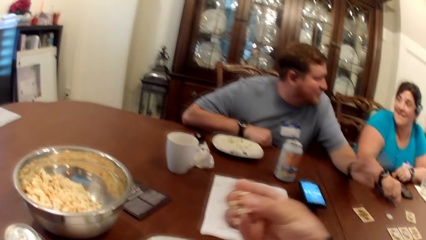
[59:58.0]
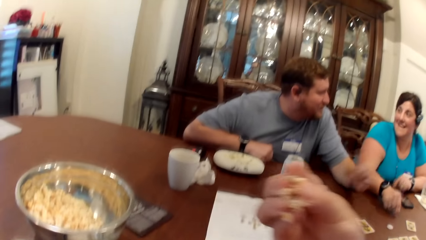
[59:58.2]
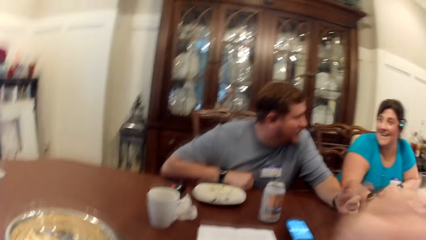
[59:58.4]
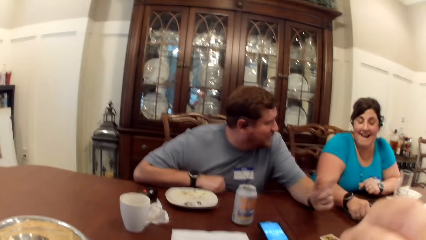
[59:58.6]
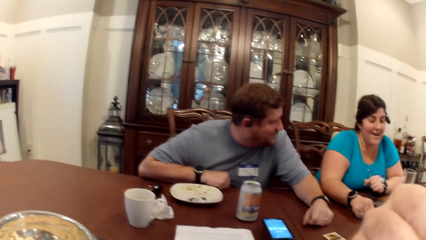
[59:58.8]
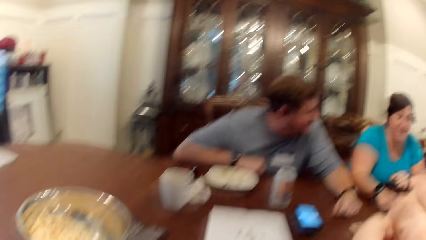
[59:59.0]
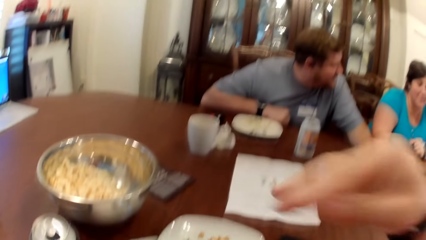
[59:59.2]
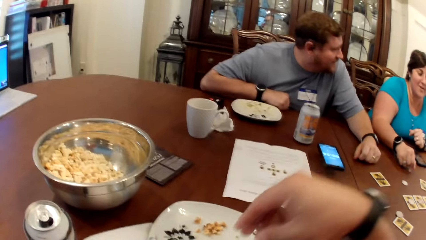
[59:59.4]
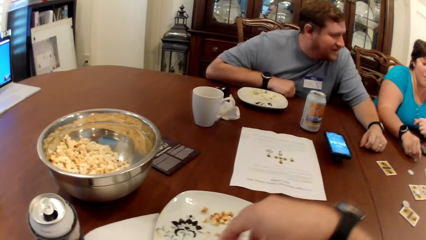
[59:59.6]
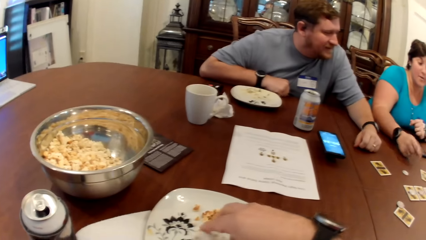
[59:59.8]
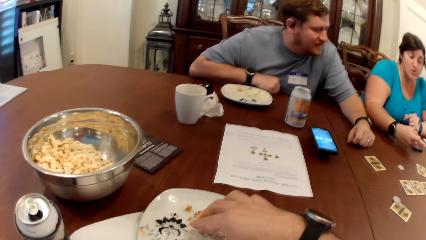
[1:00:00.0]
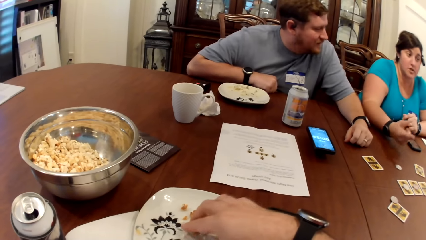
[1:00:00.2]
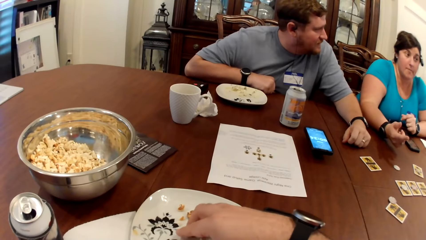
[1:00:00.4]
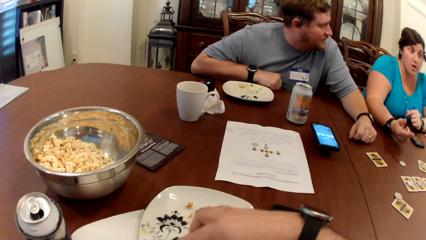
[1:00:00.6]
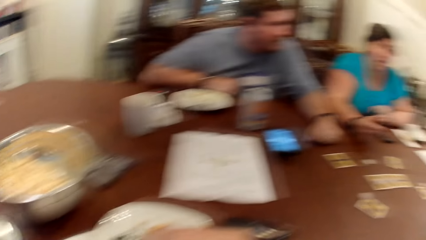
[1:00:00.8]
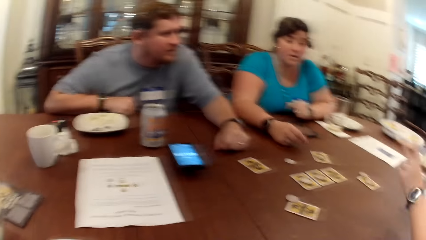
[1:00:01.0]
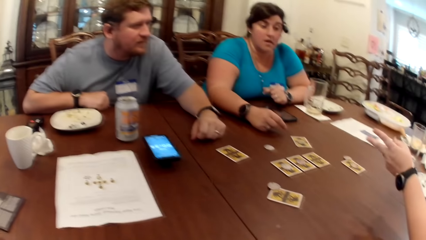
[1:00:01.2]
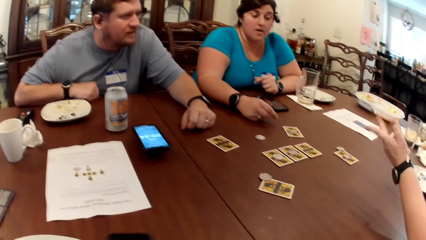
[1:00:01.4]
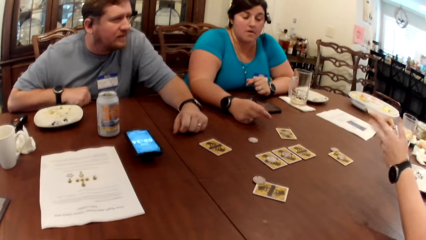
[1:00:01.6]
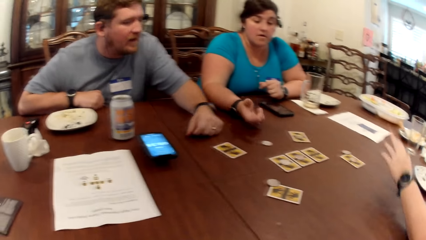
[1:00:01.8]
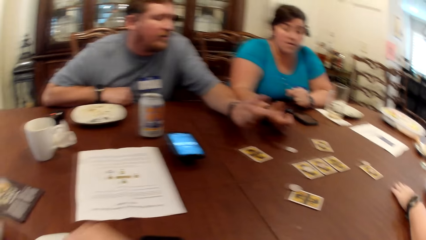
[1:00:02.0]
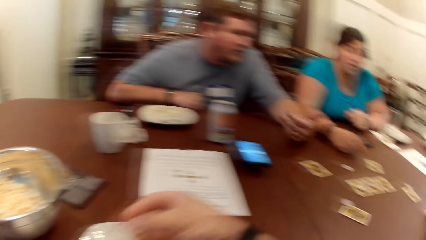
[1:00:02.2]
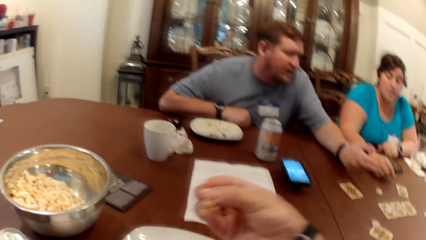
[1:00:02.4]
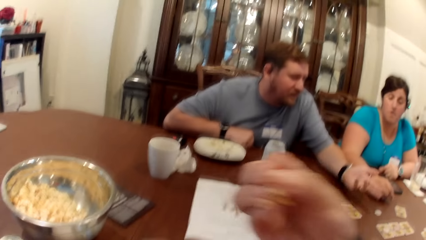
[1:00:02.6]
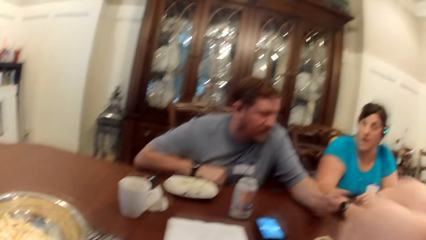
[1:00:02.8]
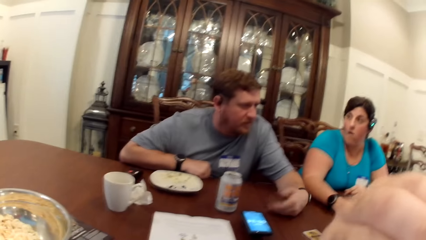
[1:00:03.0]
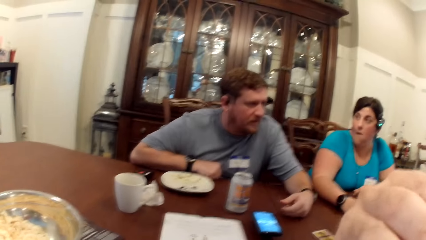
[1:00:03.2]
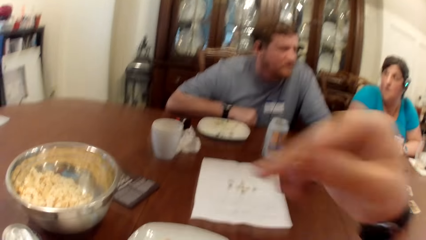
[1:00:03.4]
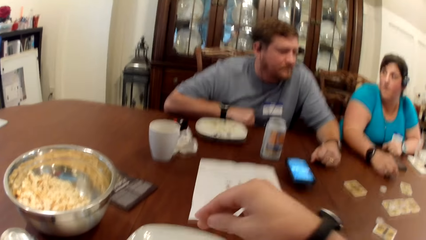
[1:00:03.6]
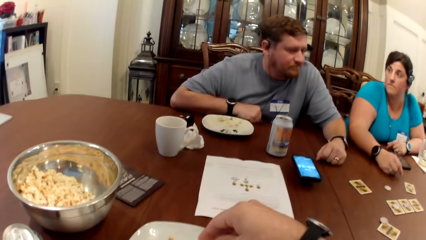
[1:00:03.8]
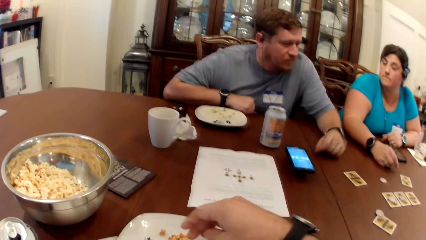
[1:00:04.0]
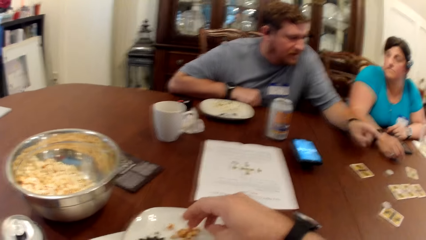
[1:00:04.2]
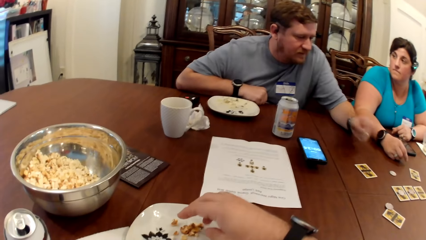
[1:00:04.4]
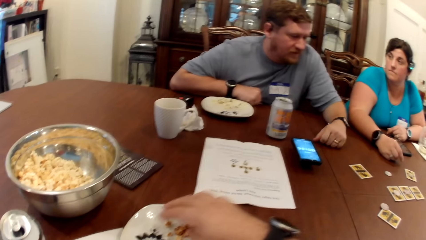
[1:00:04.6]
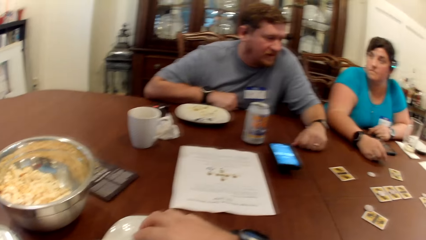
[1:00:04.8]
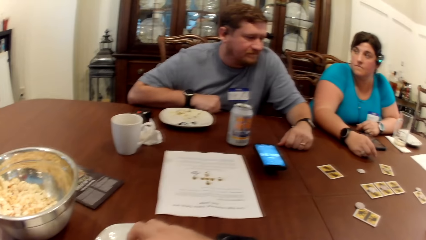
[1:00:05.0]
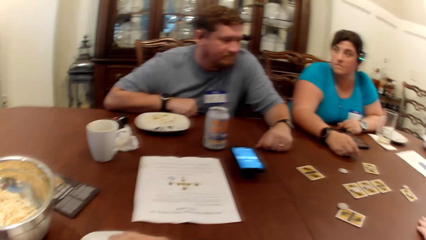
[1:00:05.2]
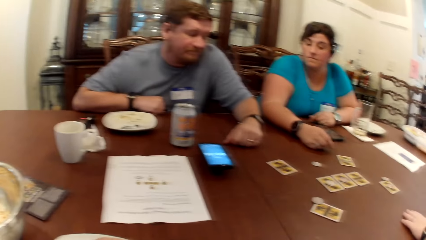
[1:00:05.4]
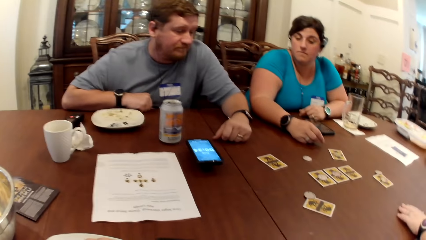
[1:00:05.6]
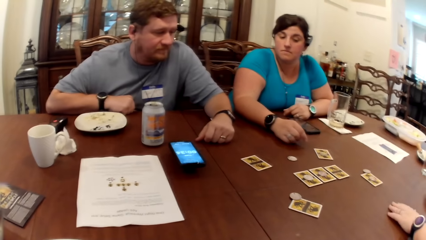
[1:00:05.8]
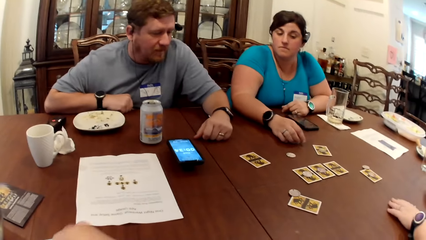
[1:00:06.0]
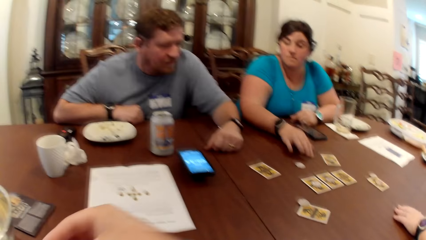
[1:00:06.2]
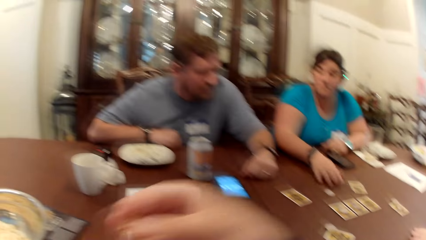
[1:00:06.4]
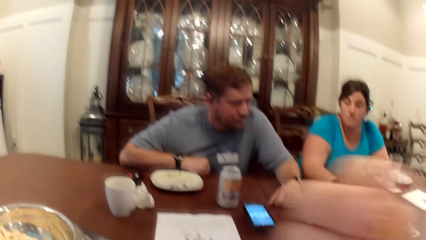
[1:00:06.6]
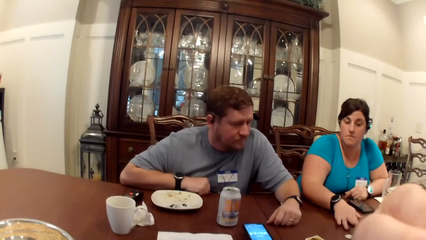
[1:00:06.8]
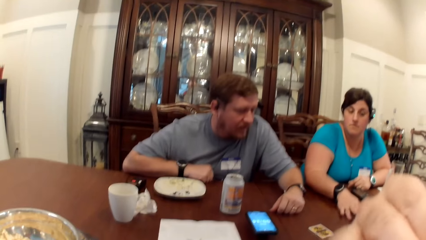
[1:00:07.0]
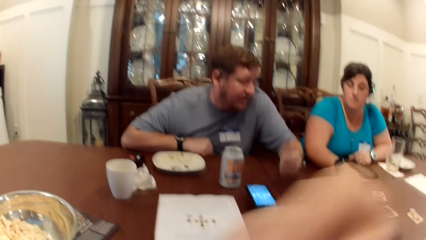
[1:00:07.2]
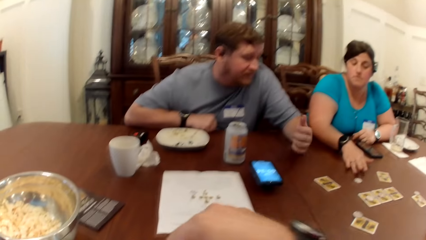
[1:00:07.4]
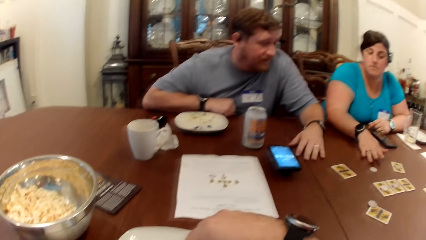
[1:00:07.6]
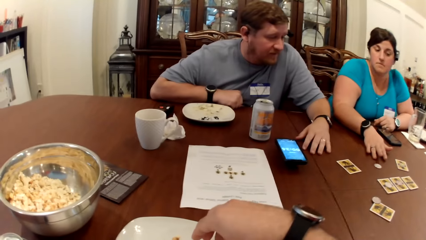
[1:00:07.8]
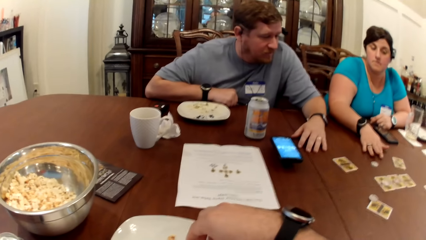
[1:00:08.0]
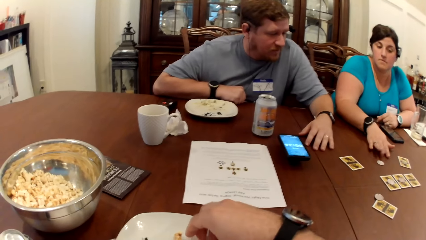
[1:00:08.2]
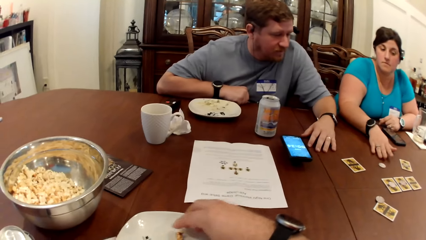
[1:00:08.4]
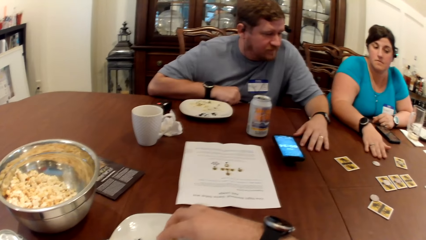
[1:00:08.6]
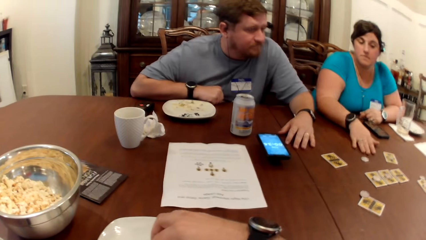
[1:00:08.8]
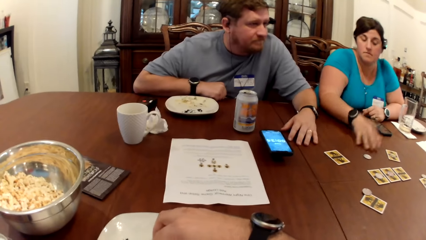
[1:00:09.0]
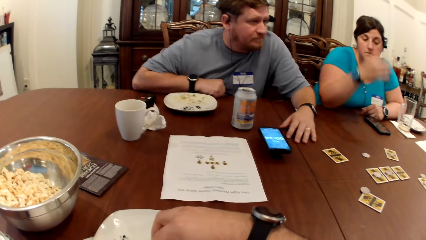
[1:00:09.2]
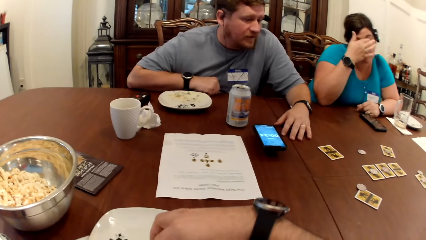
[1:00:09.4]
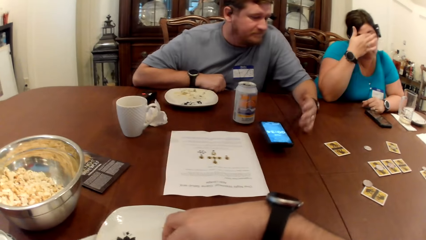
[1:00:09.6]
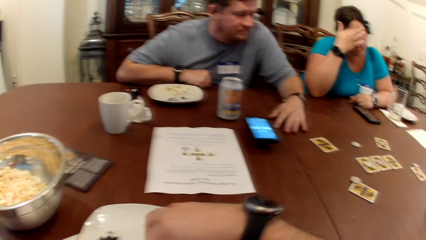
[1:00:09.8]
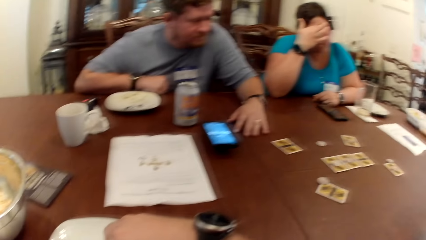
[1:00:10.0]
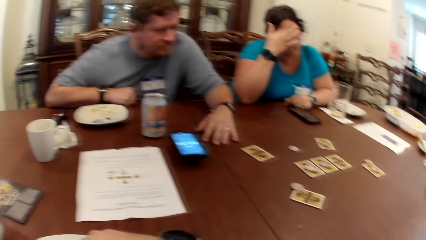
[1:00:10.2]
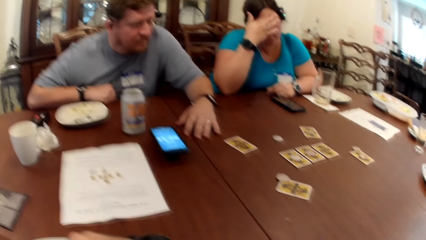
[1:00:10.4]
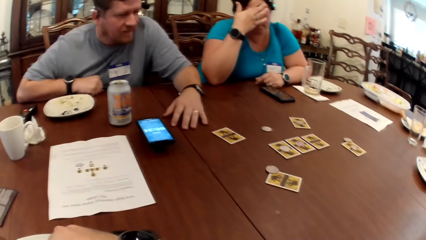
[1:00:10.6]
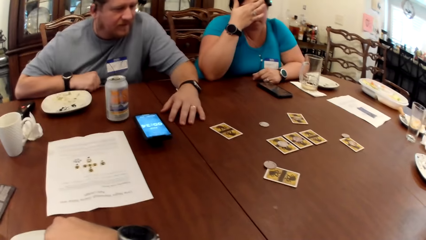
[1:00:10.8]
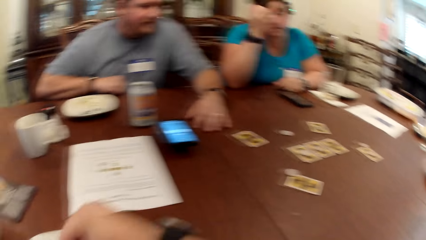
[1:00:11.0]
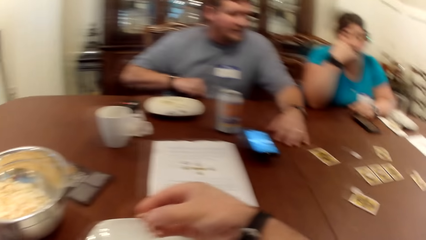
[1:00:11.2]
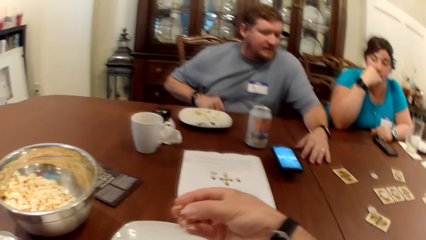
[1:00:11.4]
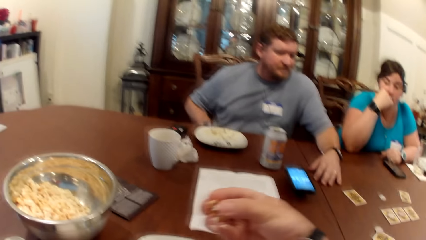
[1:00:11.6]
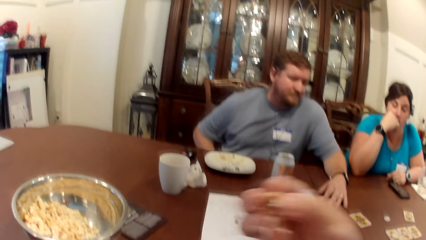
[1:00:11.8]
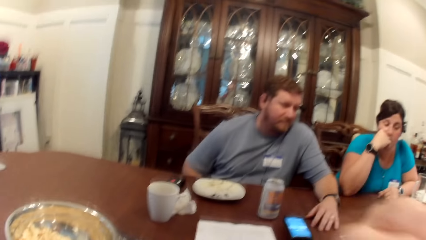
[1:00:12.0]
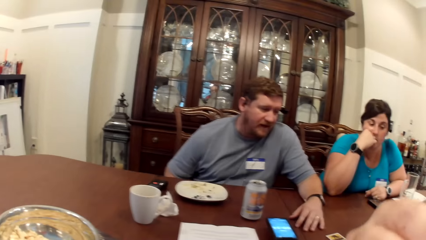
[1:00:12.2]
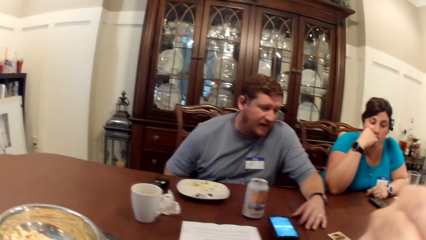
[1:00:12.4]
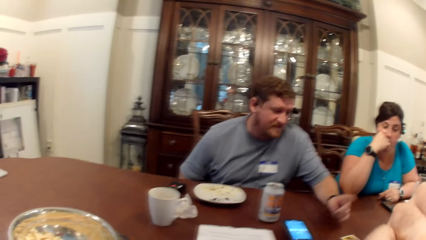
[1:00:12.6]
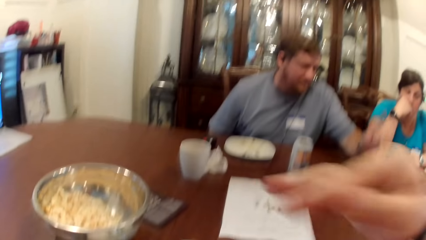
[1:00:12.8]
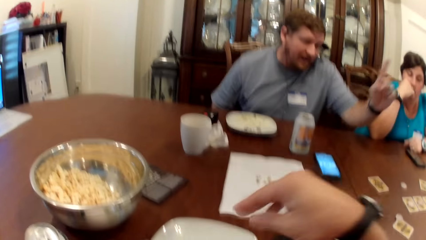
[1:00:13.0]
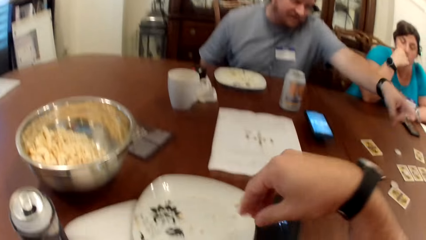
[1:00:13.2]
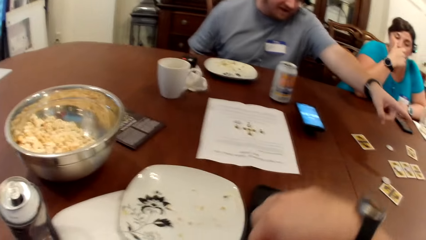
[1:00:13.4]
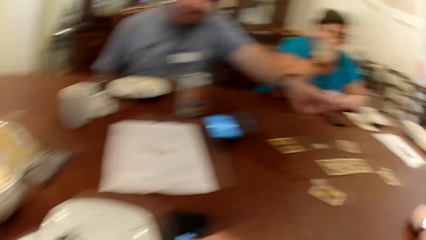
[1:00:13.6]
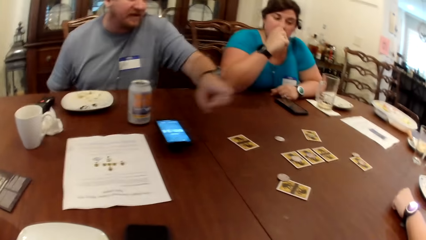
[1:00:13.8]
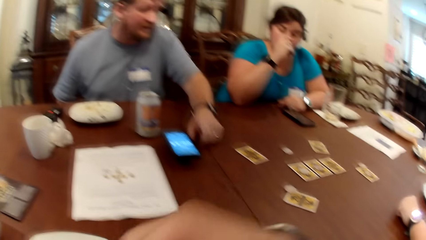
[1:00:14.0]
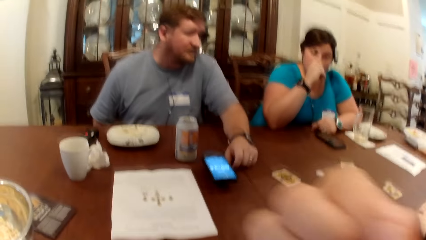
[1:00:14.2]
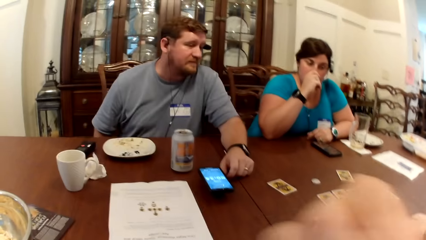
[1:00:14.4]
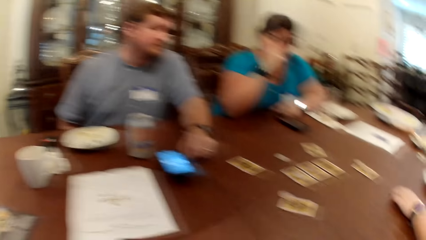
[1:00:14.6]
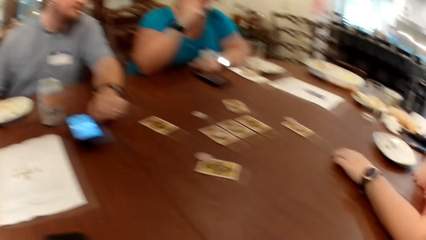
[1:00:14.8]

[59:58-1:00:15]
The man interacts with the woman. The camera wearer picks popcorn from the plate with his right hand. The man interacts with another woman. The camera wearer picks popcorn from the plate with his right hand. He picks popcorn from the plate with his right hand again. A woman touches her face.
